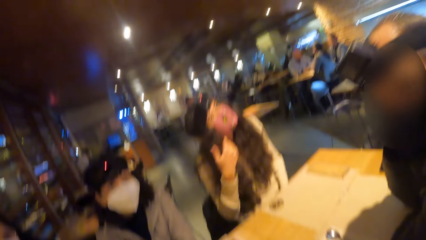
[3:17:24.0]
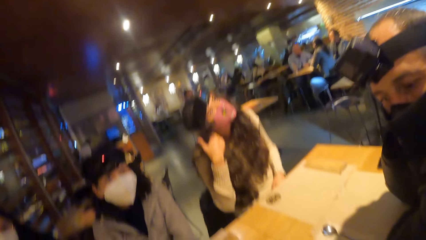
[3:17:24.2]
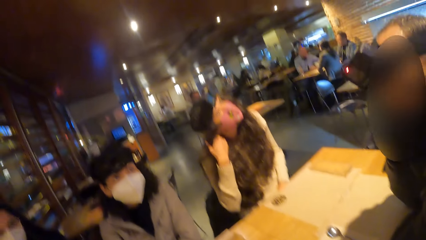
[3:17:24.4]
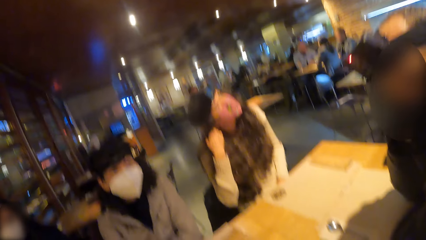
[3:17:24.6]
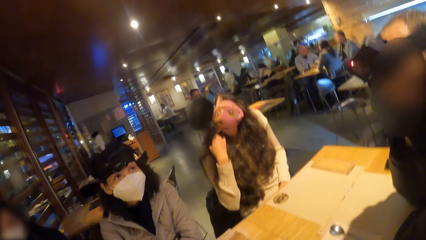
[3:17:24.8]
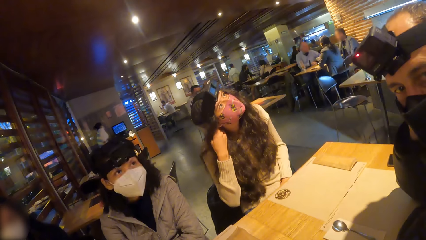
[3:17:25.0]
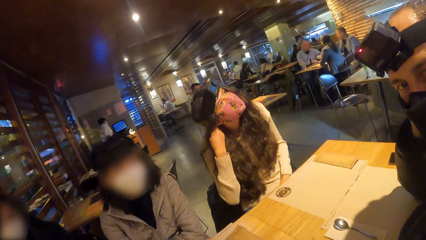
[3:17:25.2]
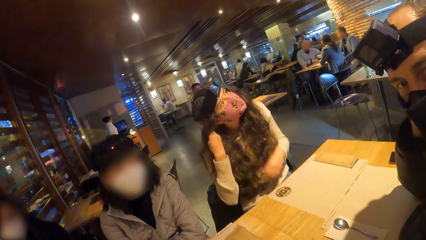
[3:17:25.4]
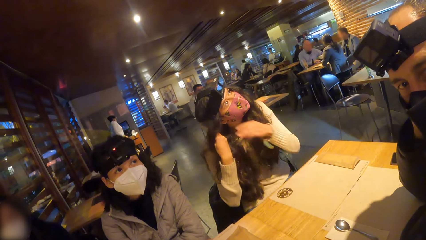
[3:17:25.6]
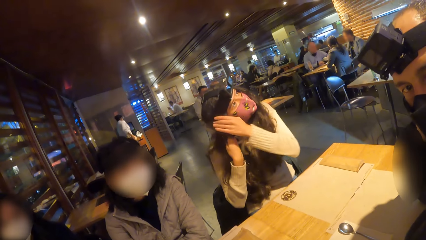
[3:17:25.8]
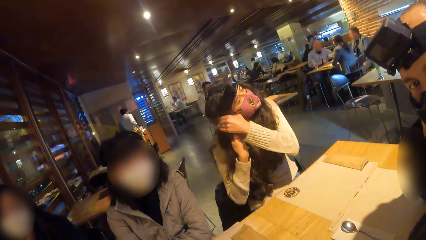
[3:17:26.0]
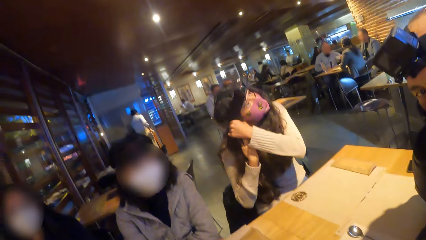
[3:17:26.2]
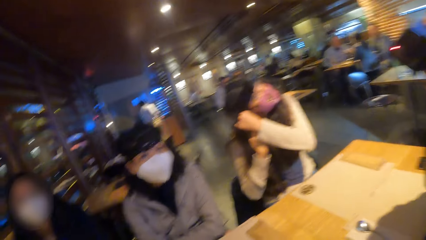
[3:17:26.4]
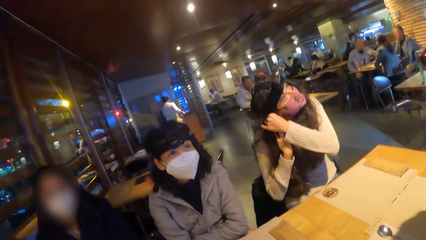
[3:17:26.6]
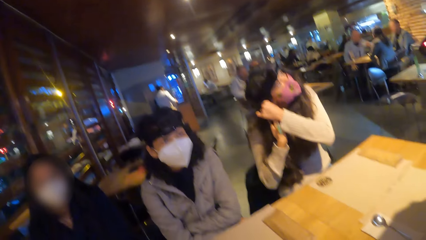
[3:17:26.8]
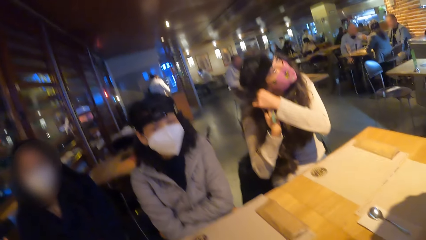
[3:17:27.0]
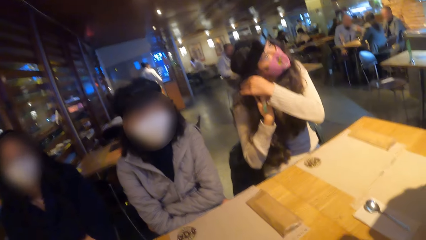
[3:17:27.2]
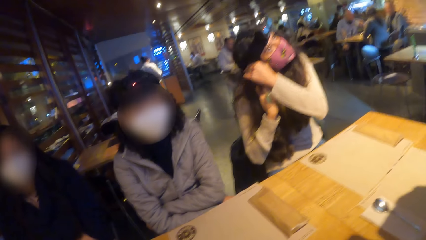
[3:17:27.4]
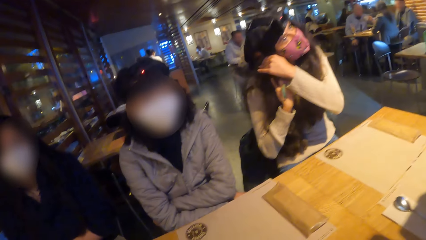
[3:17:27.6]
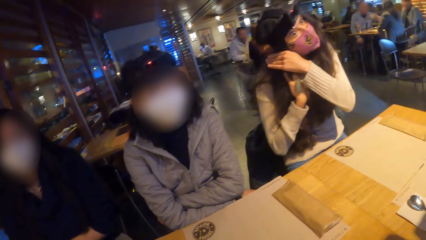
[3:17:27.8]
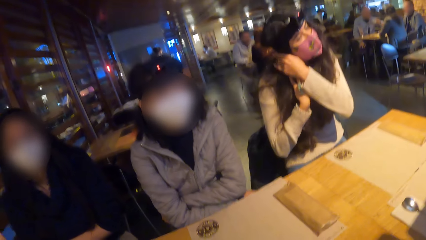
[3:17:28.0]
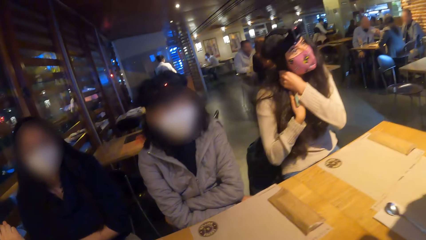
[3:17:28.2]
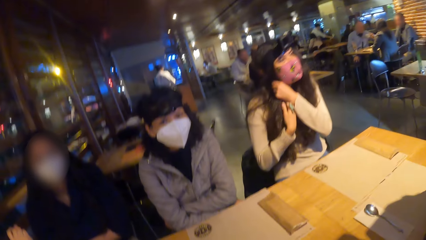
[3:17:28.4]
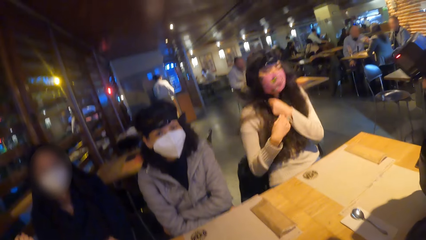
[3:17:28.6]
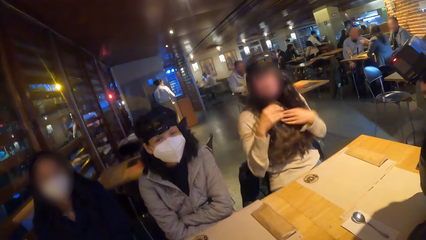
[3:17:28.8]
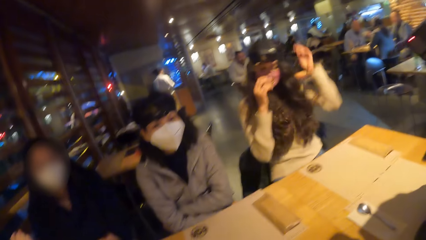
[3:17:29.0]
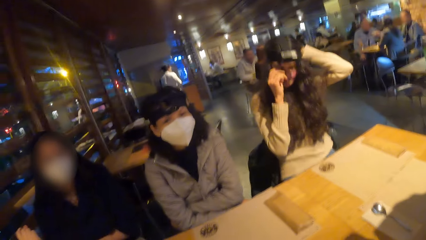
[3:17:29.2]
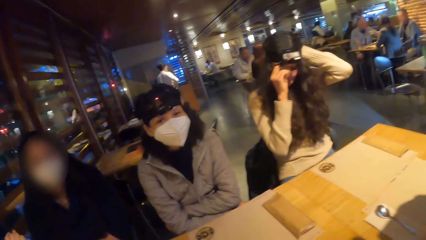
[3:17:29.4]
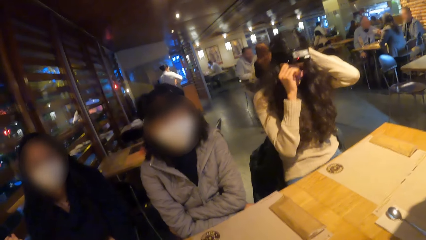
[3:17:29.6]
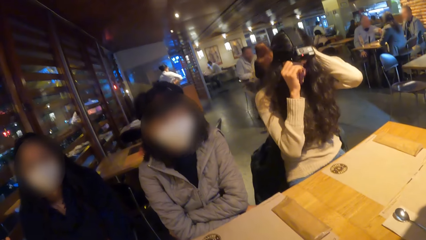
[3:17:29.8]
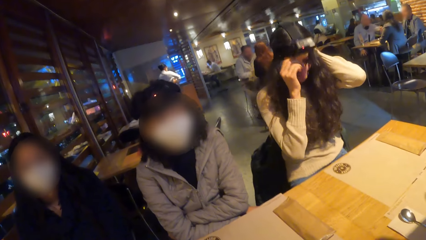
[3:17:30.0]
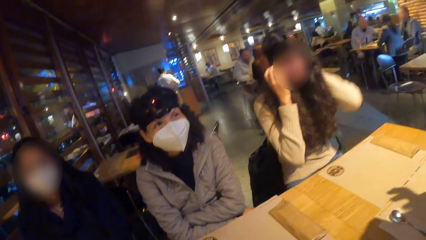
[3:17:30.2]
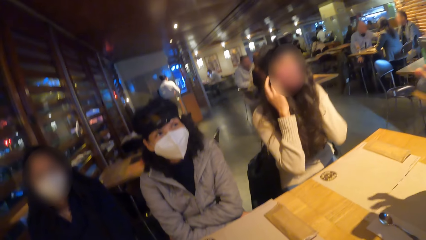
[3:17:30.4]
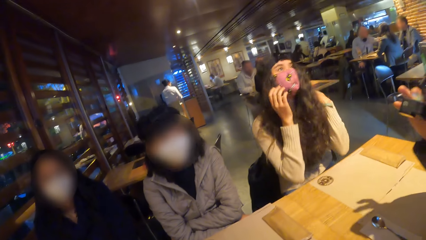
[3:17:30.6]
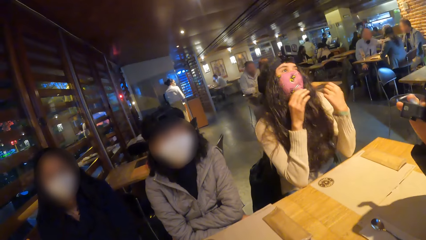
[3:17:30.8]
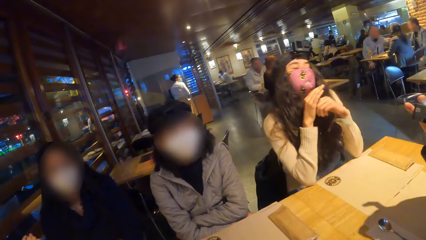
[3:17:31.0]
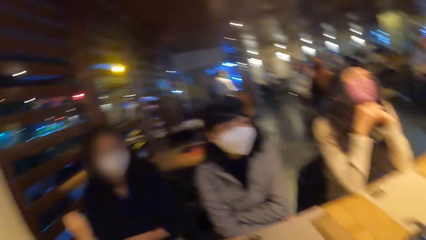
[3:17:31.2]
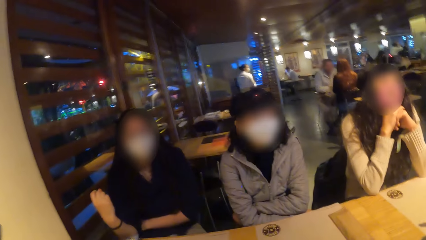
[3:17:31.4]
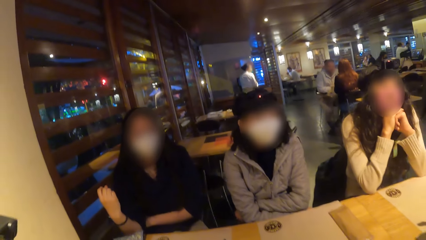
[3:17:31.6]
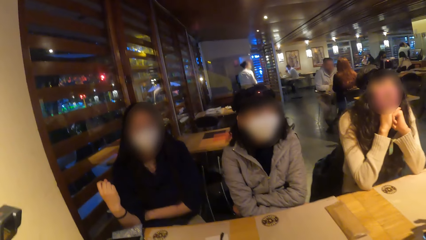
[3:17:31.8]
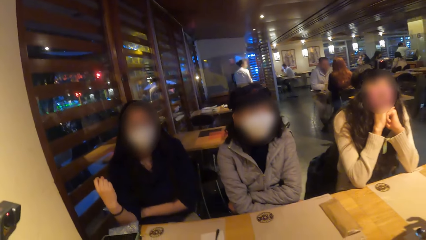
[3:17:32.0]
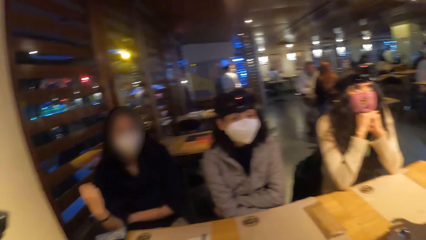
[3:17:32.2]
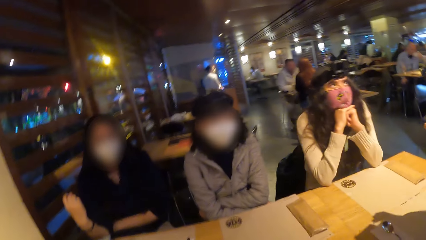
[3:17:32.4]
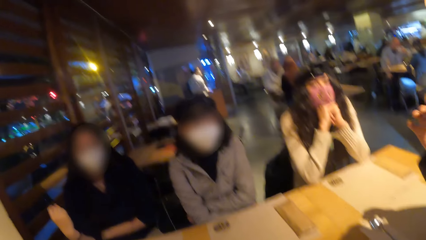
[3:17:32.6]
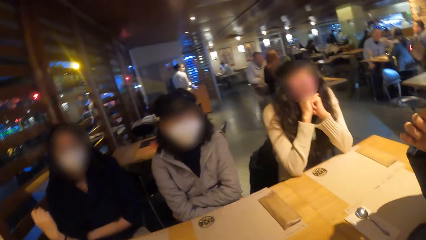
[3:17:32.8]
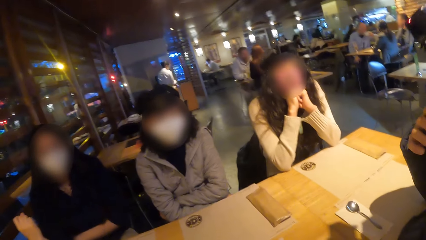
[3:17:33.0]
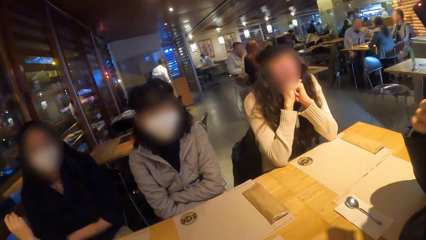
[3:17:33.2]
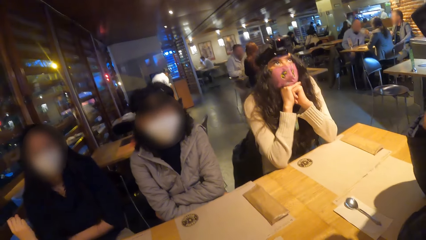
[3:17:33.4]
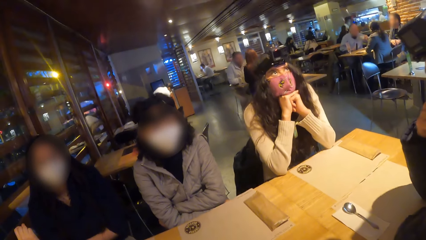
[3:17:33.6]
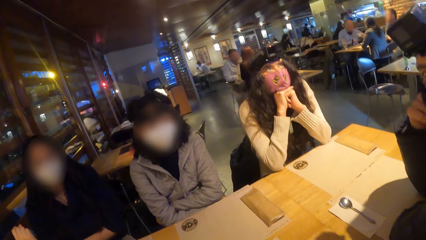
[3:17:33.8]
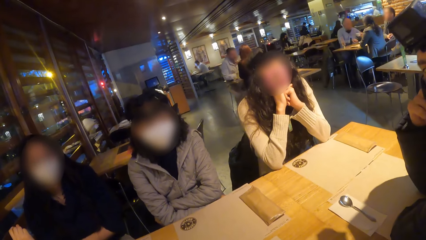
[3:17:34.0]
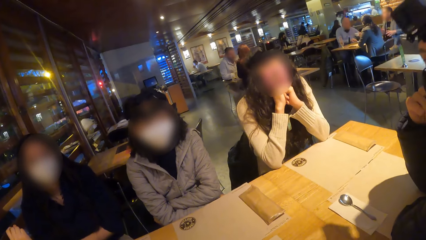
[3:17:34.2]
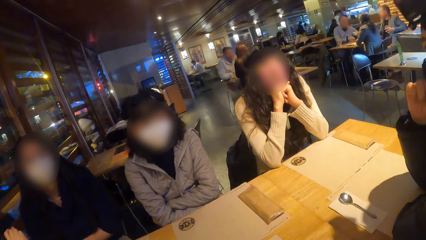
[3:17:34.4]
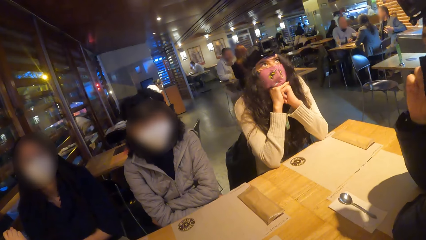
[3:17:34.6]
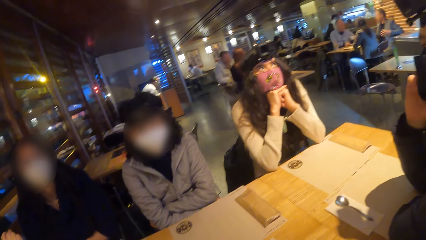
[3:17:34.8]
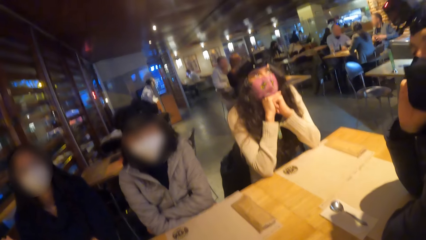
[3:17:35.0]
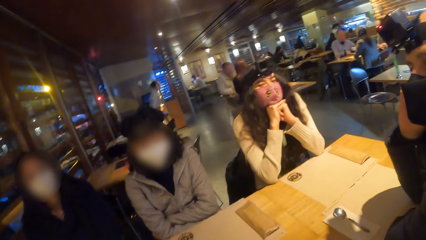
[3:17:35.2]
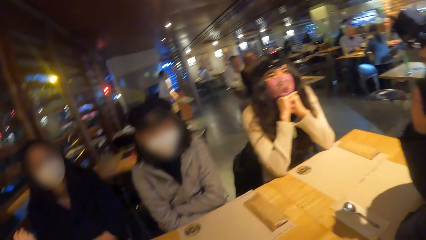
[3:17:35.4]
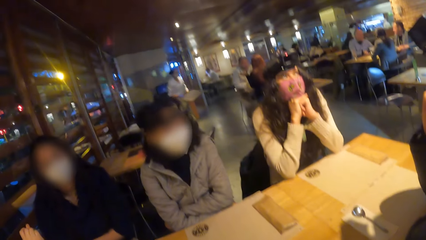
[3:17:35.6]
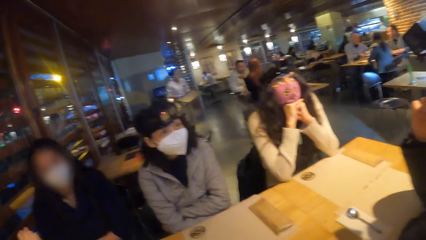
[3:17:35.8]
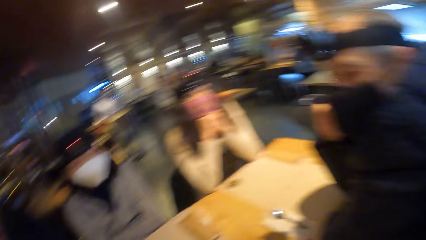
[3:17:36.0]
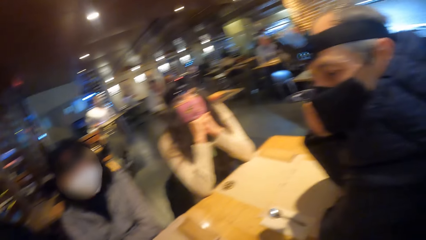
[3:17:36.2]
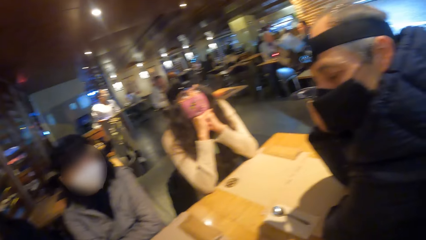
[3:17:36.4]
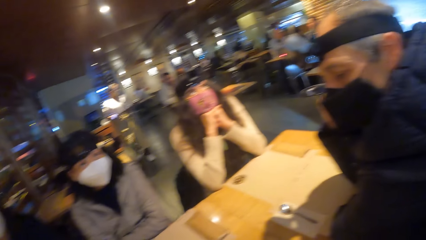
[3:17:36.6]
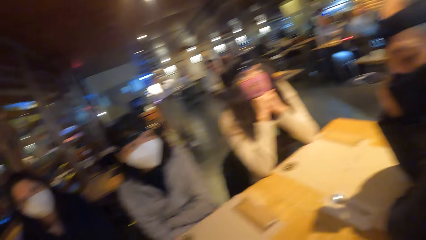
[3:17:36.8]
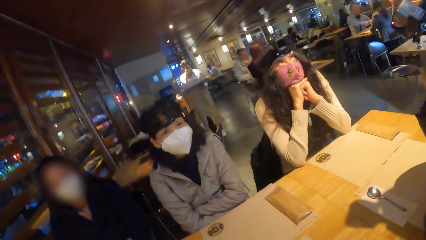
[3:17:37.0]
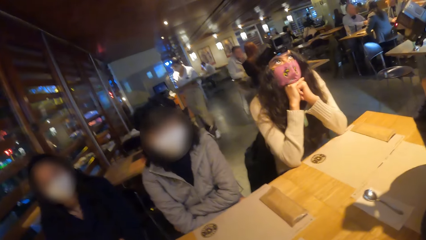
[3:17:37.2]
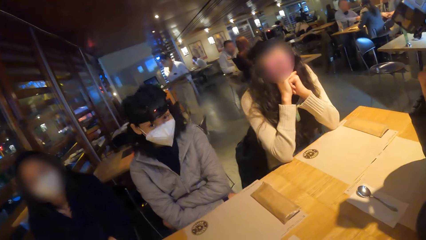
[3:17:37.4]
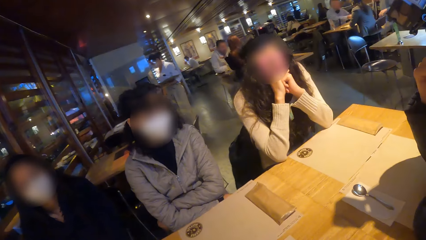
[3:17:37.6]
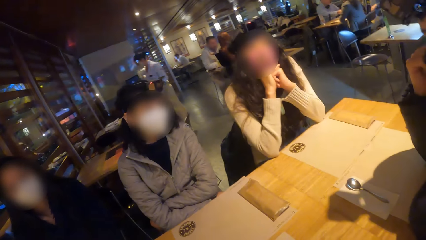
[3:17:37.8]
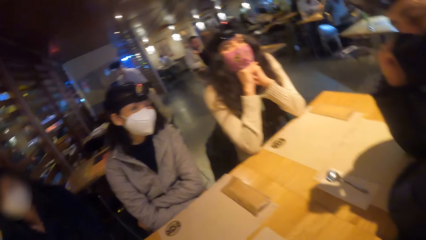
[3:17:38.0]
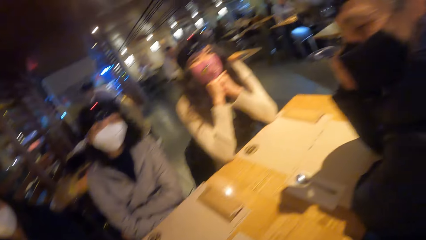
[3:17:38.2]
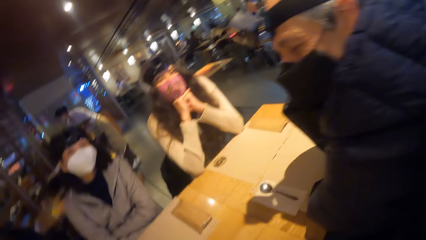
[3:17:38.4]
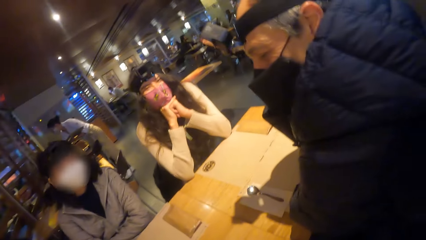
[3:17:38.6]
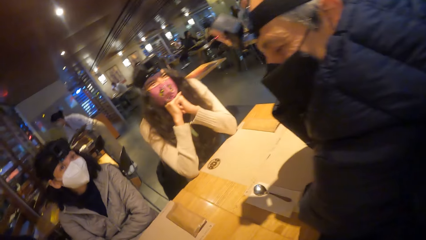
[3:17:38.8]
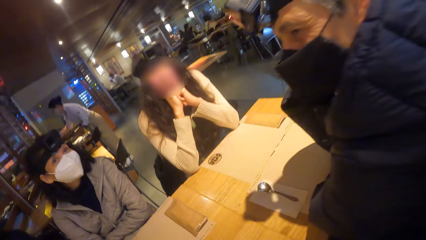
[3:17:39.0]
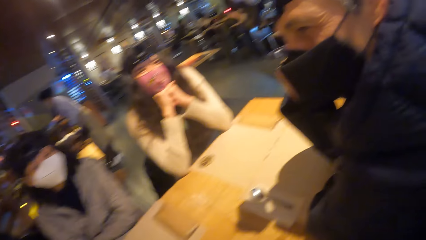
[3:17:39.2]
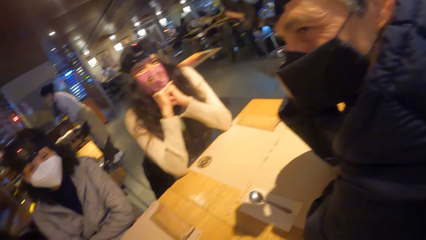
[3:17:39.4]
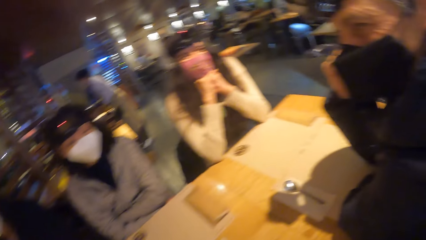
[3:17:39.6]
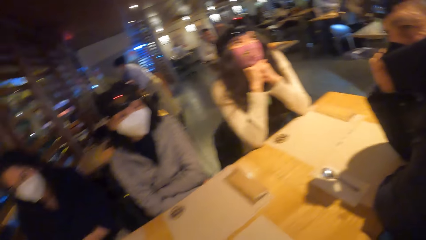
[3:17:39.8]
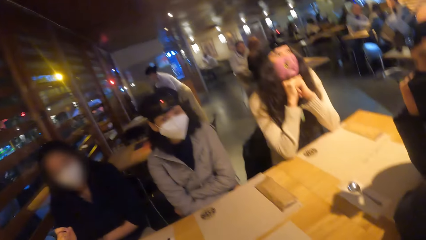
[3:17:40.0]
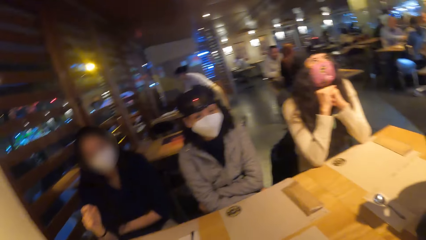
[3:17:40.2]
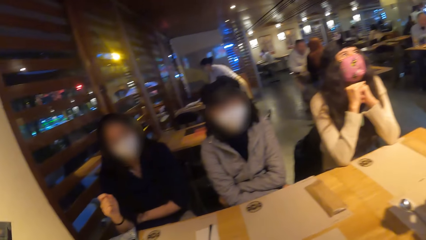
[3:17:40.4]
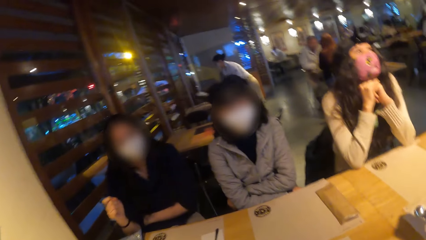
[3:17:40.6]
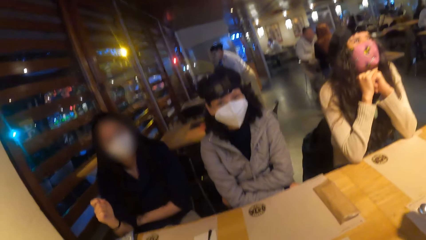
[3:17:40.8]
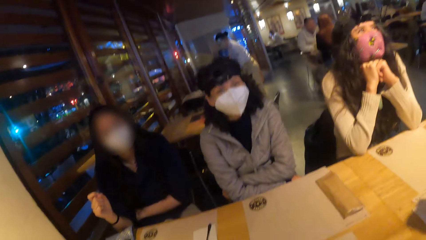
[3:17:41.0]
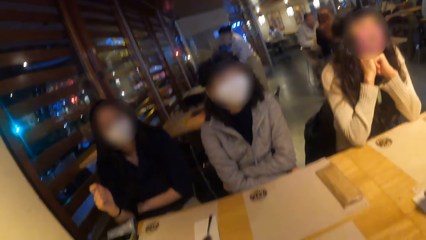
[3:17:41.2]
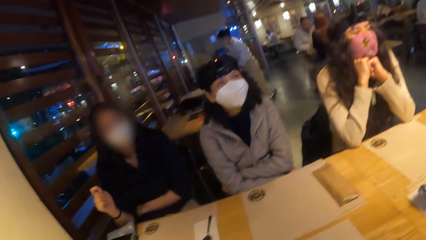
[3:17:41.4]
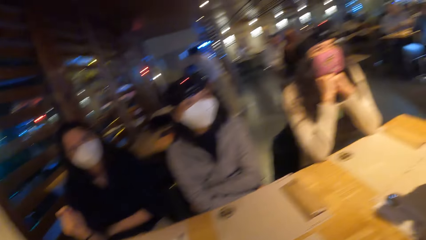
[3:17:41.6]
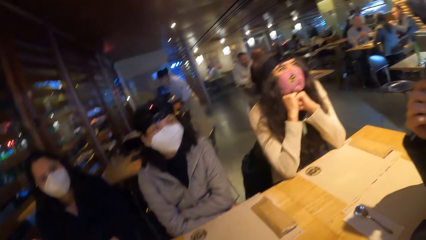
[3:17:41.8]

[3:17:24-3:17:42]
The woman touches her hair with both hands. The woman adjusts the camera on her head with both hands. The waitress picks up a tray on the floor with her left hand. The waitress holds the tray with both hands. The waitress picks up a bottle of water from a table with her right hand. The waitress drops the bottle of water on the tray with her right hand. The waitress picks up a plate on the table with her right hand.
